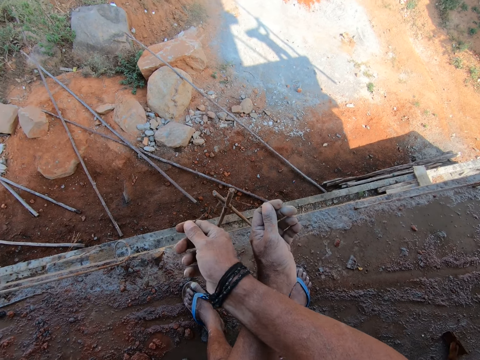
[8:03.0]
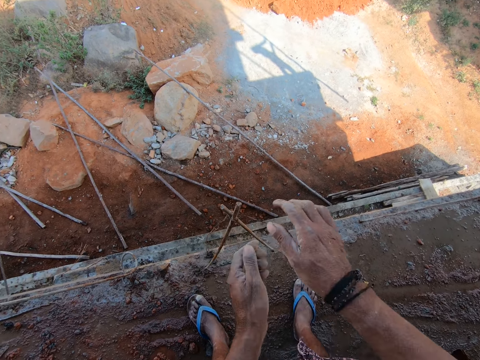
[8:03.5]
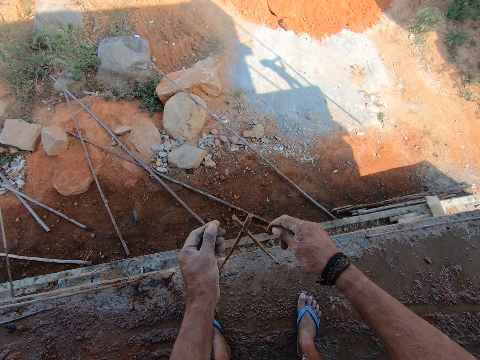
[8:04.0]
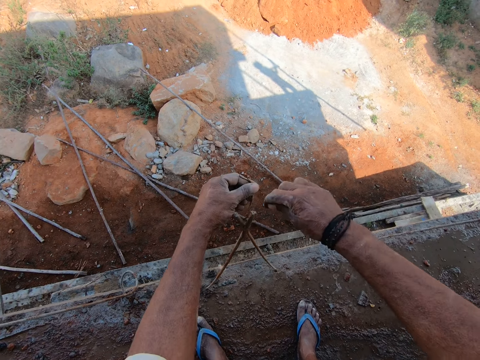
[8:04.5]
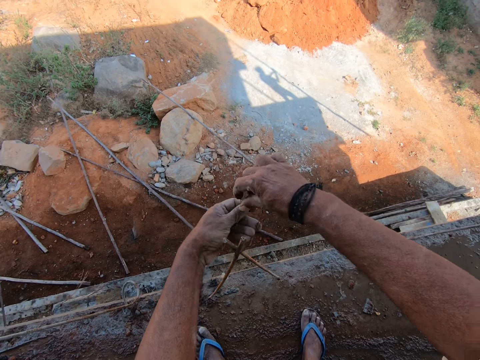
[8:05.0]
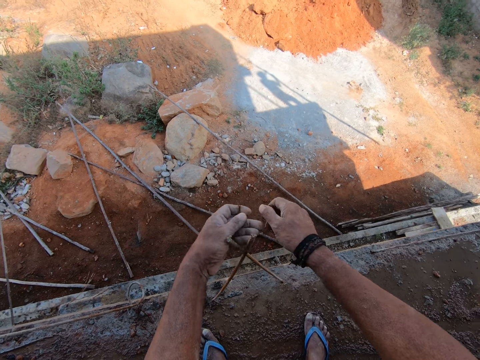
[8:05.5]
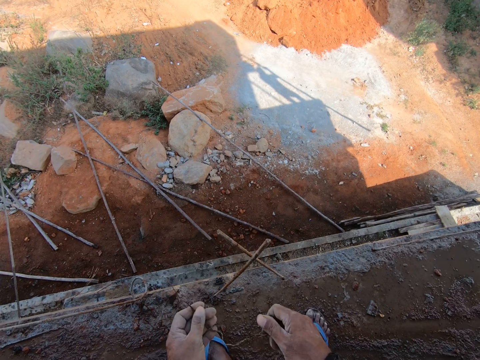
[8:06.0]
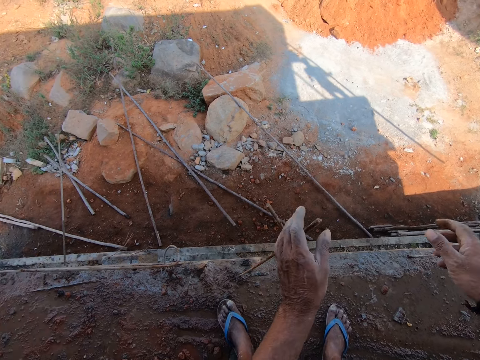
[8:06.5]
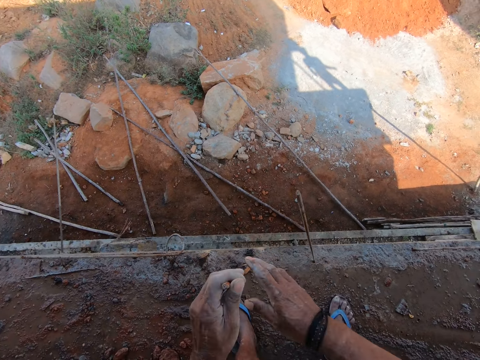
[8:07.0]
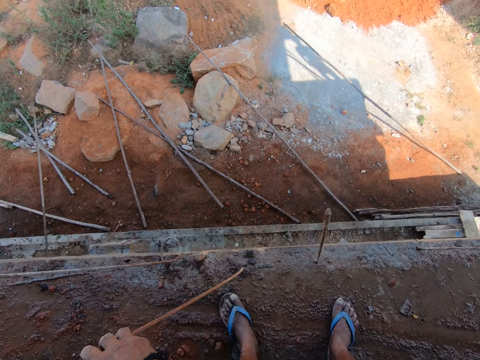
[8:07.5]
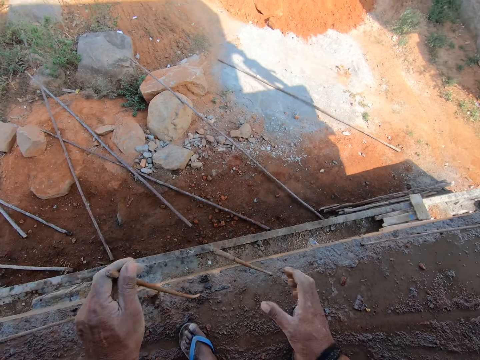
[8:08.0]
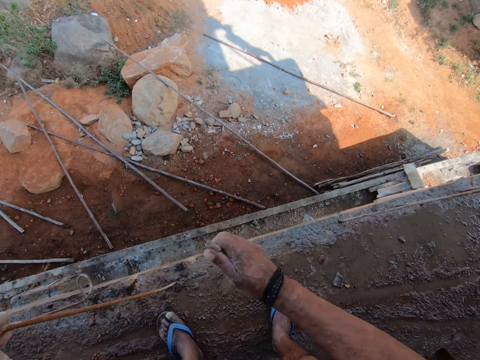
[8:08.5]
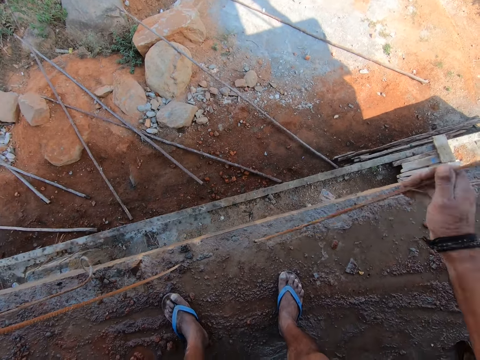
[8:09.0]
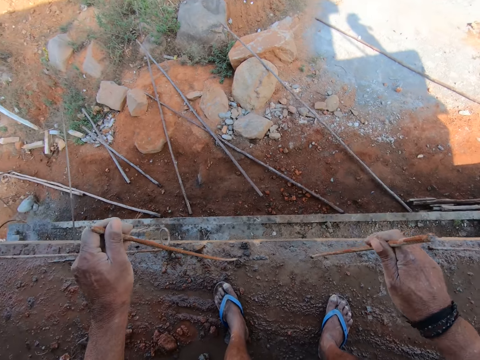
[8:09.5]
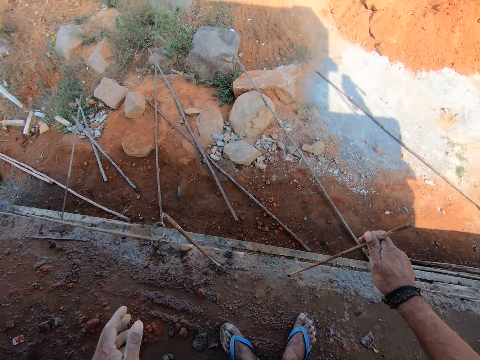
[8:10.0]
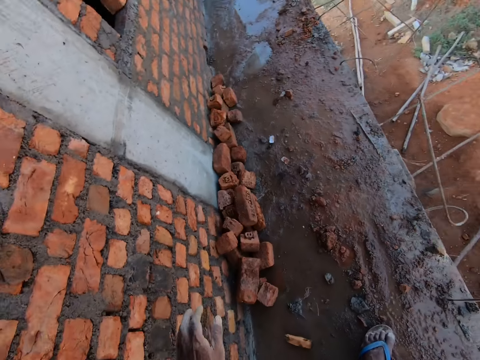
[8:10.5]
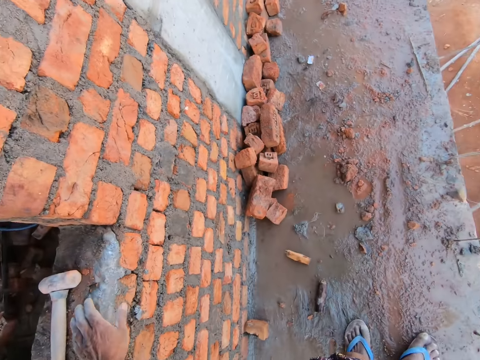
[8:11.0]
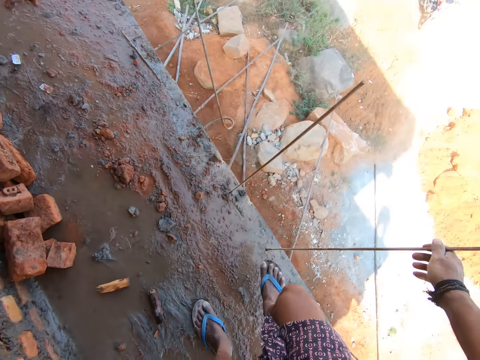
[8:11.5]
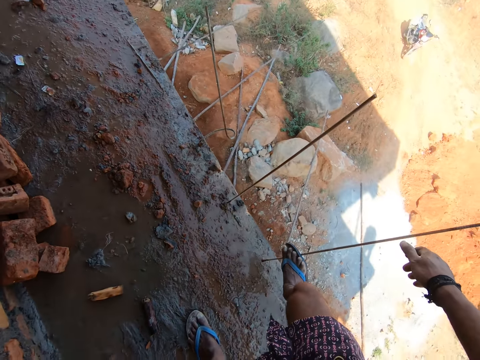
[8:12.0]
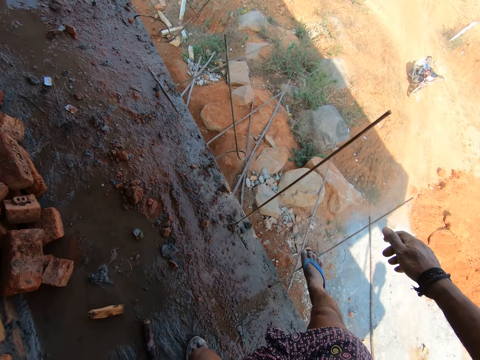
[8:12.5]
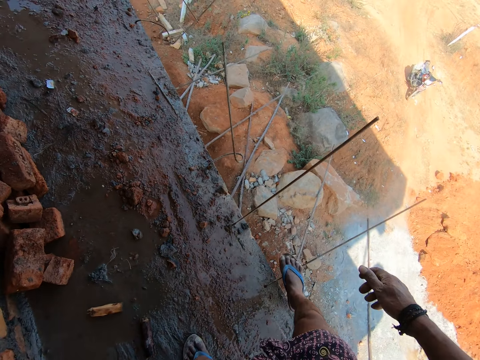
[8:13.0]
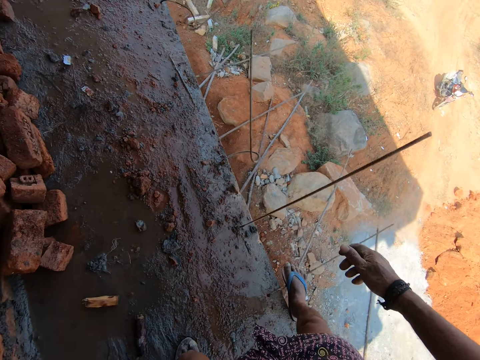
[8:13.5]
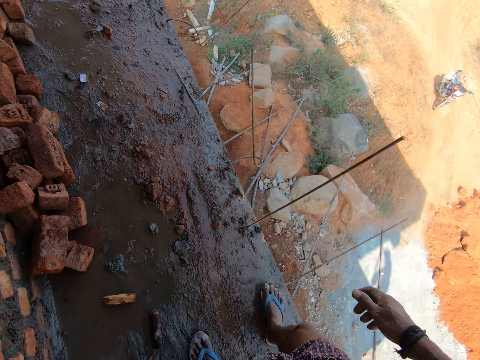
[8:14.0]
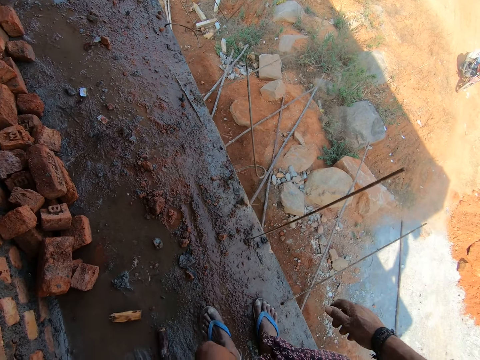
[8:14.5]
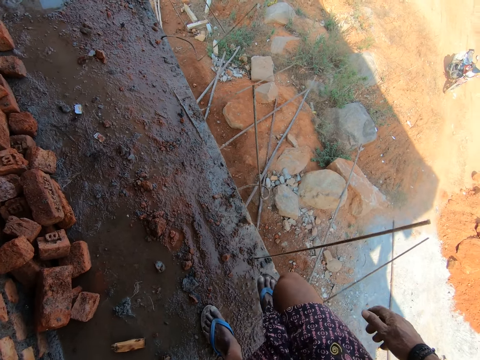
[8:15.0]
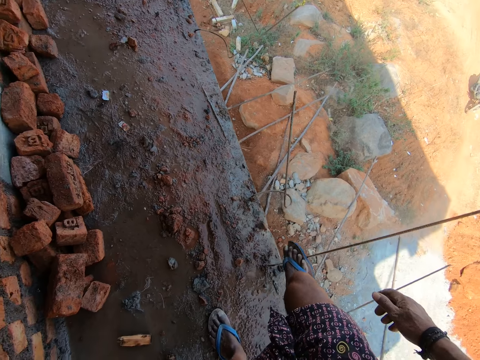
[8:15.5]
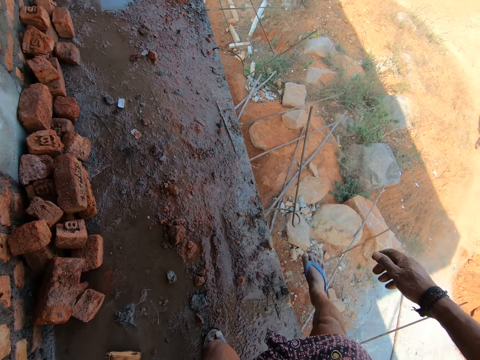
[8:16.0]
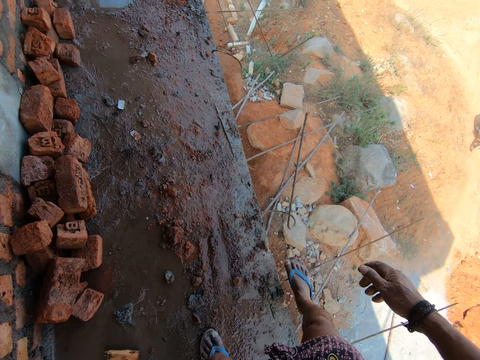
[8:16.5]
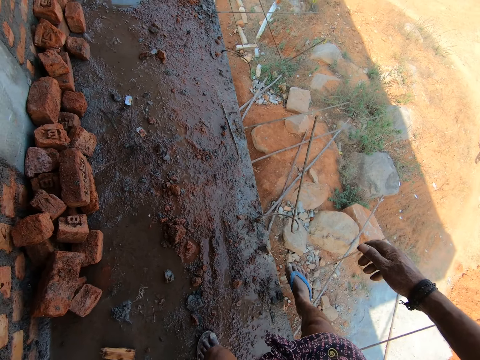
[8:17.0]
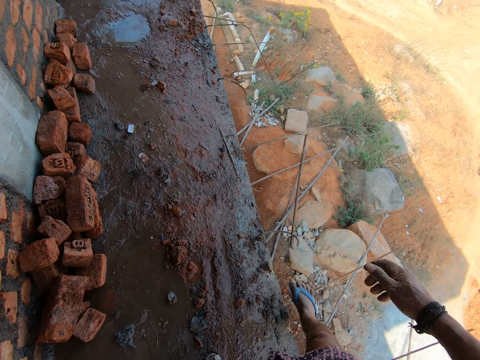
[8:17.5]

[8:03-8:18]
The camera wearer removes a wire from the steel. They throw the steel with the right hand. They hold the steel with the left hand and move the steel. They move the wire. They hold the steel with the right hand. They move the steel reinforcement. They remove the left hand from the steel. They turn around. They look around. They step on the steel. They bend the steel reinforcement. They step forward. They step on the steel. They bend the steel reinforcement. They move the steel with the right foot.

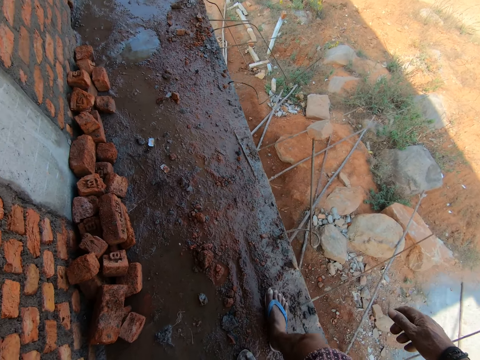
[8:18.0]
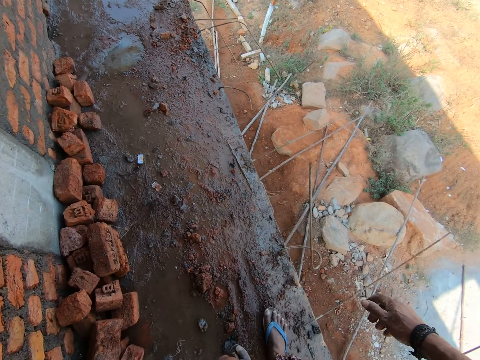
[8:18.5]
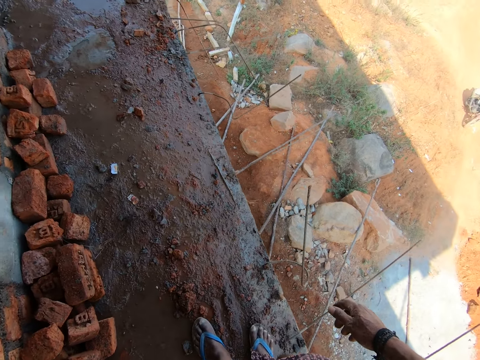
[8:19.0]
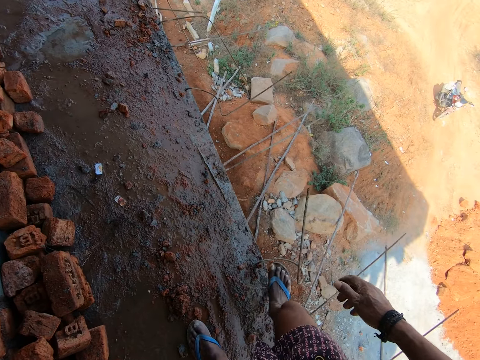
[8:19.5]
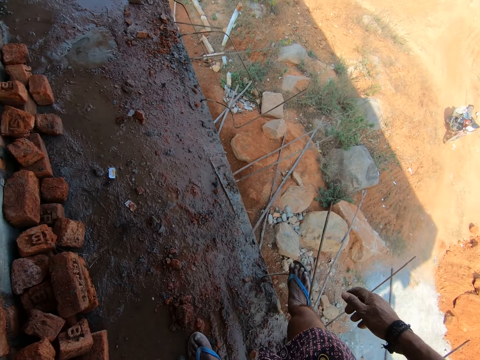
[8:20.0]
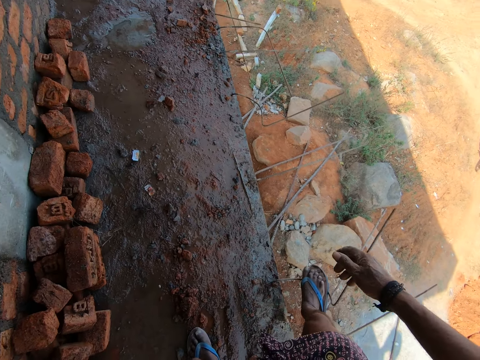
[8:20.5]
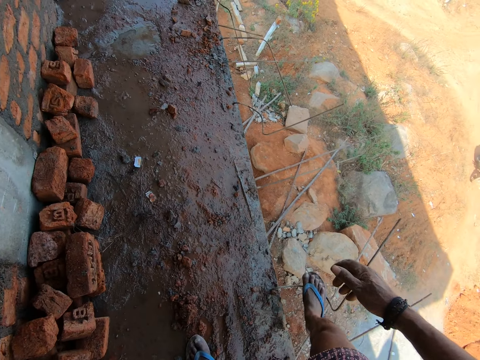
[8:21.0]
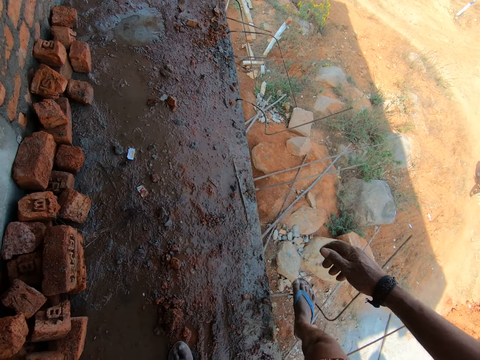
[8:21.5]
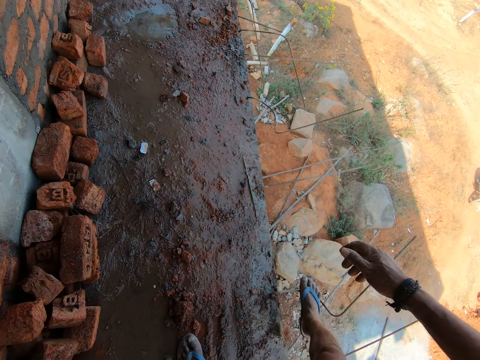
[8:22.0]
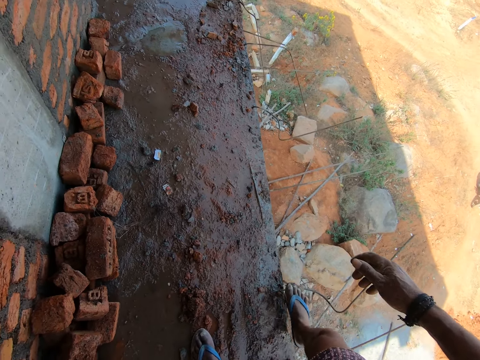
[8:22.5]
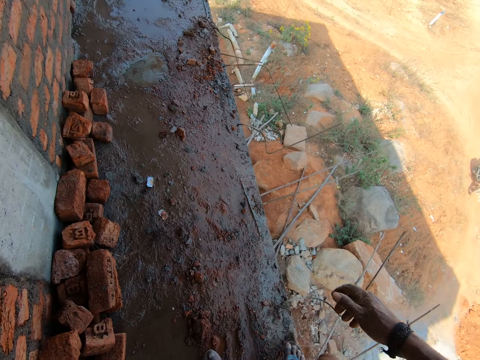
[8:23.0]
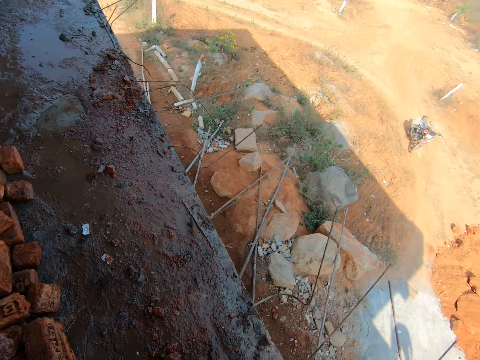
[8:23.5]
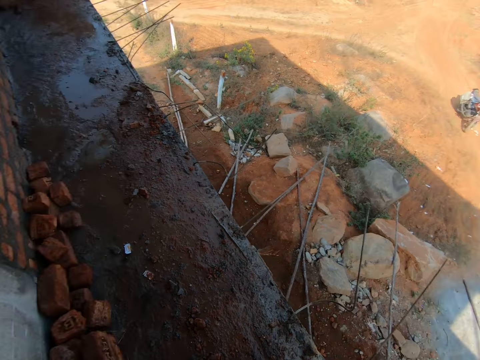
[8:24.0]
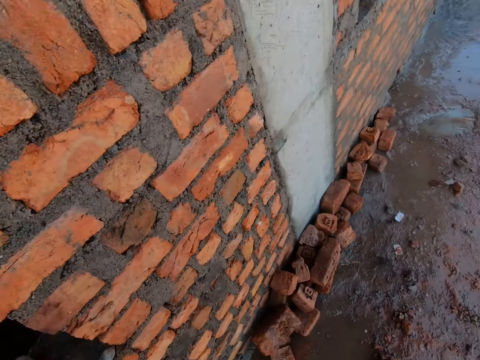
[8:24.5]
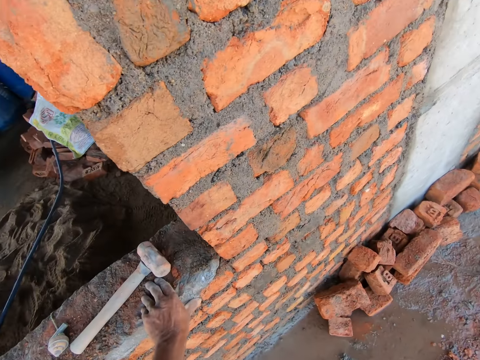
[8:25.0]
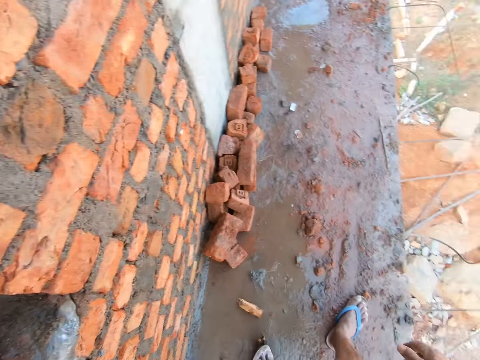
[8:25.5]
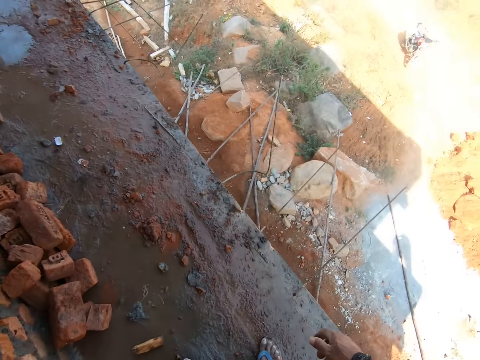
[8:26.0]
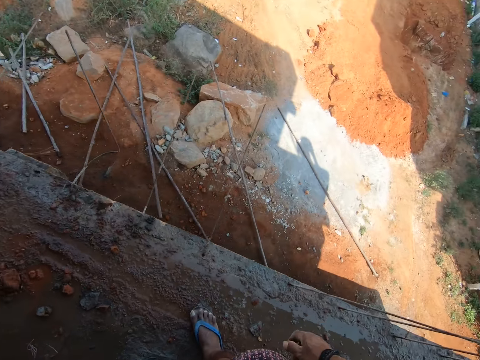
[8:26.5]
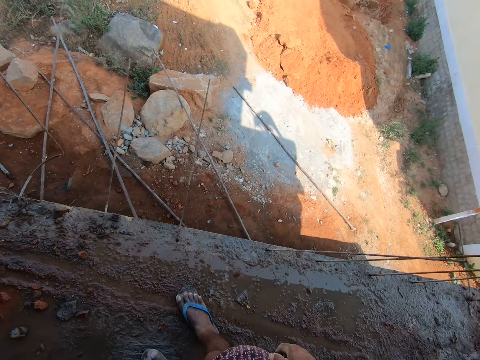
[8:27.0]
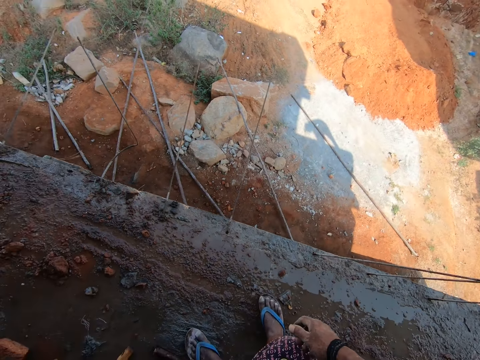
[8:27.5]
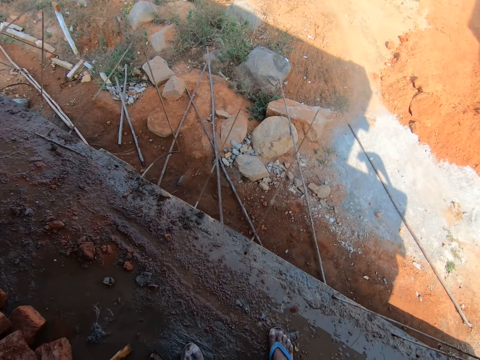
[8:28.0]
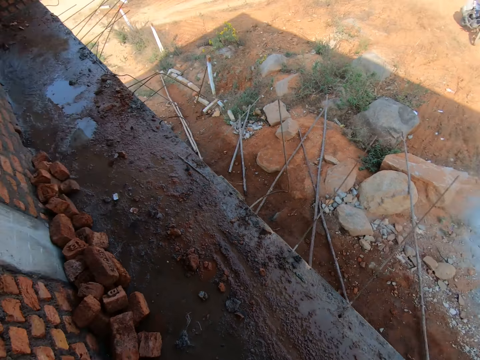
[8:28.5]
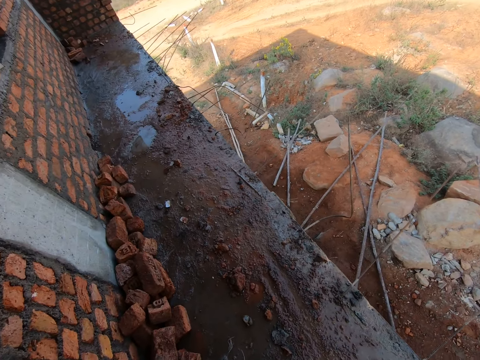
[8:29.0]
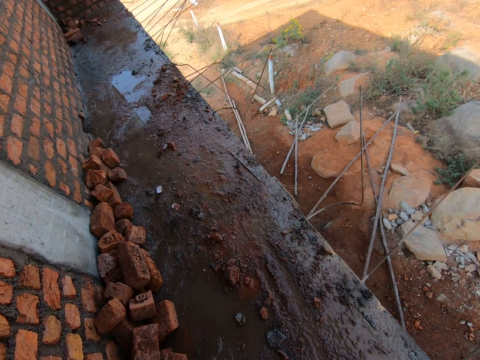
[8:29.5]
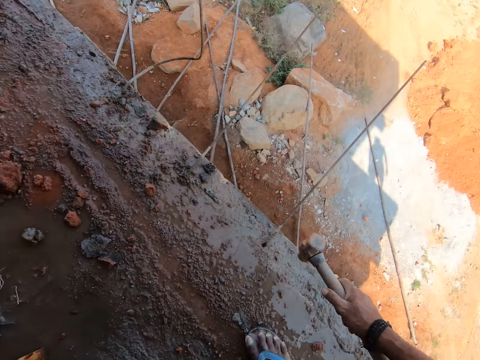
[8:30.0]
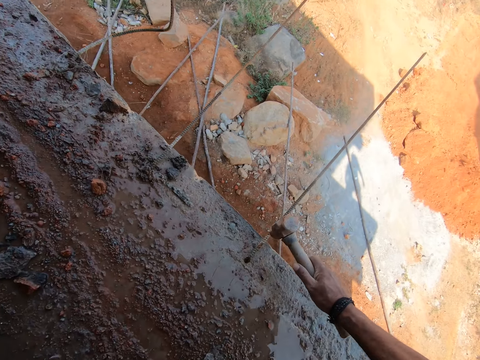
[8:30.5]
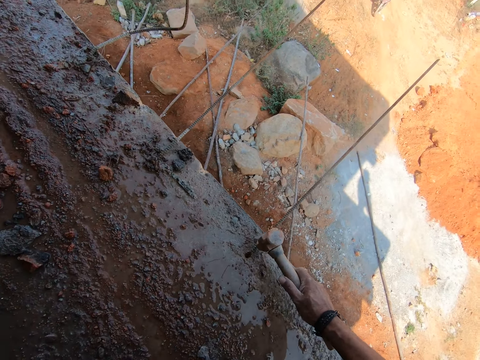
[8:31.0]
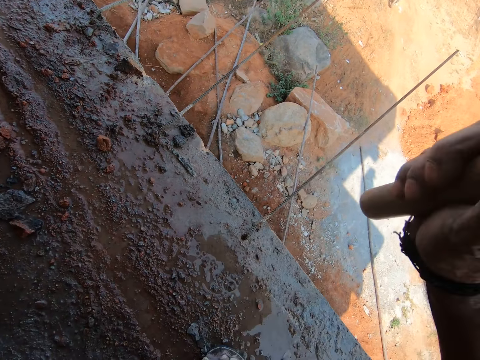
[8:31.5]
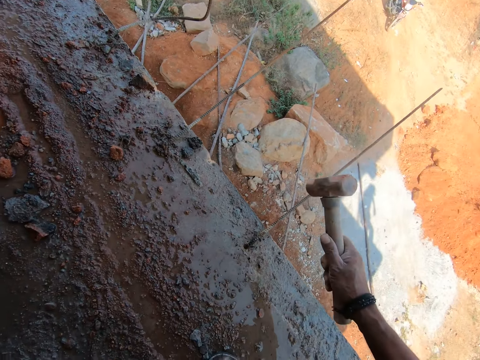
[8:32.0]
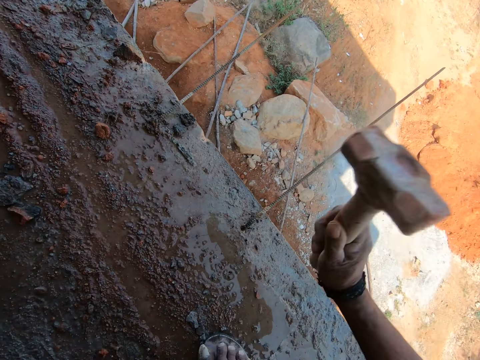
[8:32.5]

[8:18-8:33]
The camera wearer removes the right foot from the steel. They step forward. They step on the steel. They walk on the corridor. They bend the steel reinforcement. They move the steel. They remove the right foot from the steel. They turn around. They hold the wall with the left hand. They look around. They turn around. They bend towards the floor. They hammer the steel bar. They hit the floor with a hammer.
